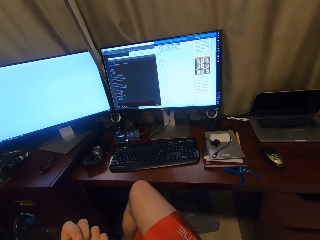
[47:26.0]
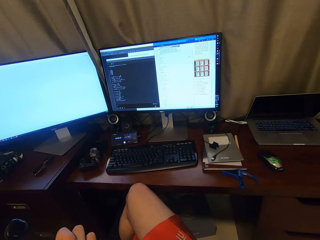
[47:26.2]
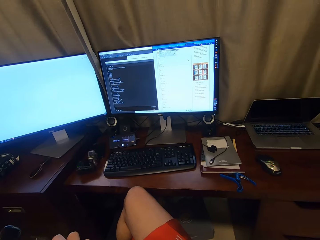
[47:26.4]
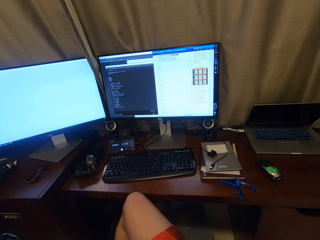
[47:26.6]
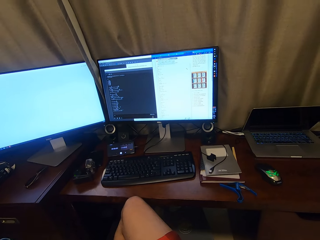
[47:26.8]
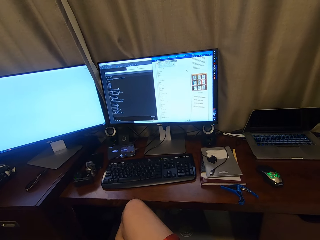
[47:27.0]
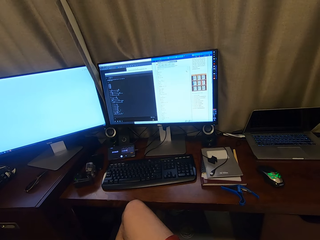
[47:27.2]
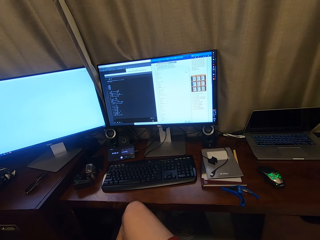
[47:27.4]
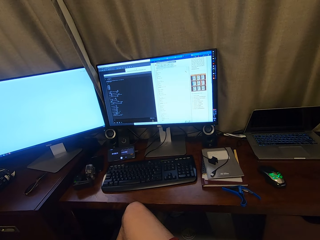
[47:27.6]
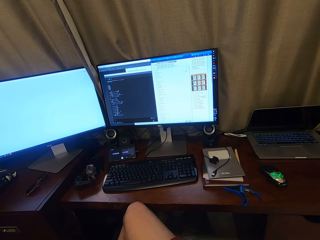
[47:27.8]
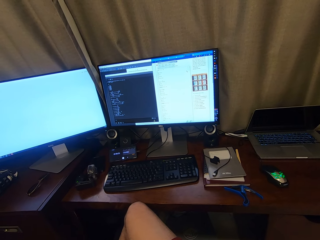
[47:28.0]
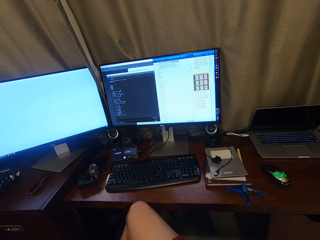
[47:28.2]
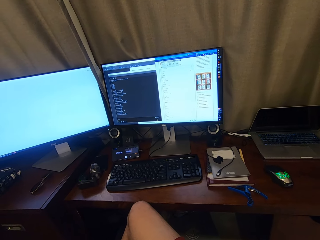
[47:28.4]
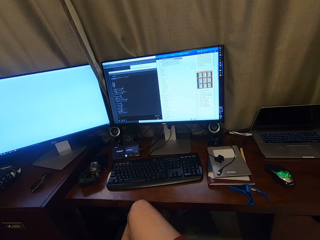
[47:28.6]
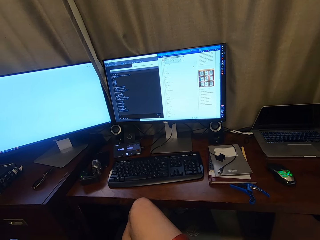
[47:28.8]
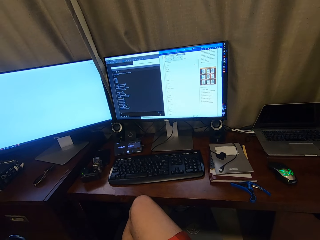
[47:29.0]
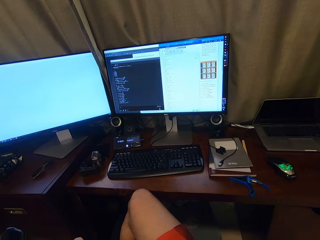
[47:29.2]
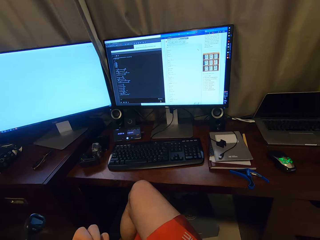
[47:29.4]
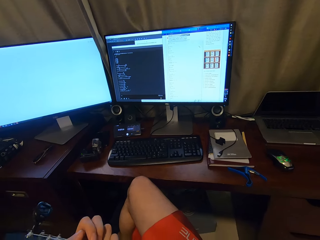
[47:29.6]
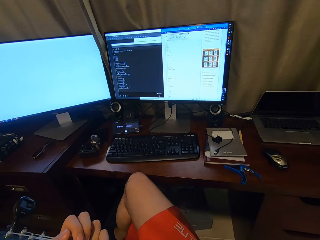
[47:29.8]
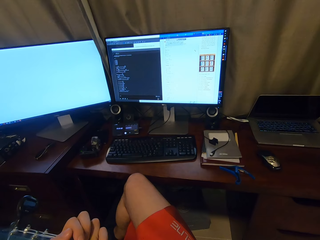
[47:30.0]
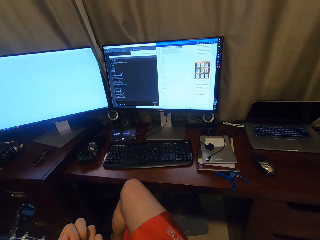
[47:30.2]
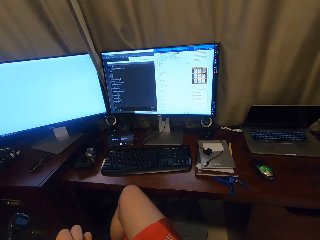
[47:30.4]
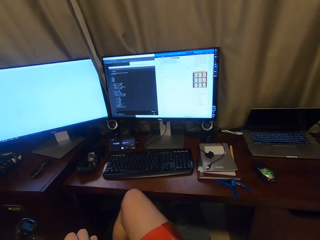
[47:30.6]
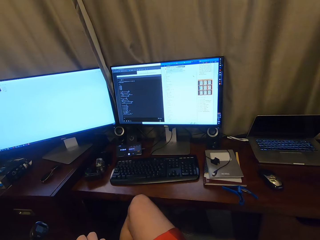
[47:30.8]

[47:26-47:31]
The camera wearer plays the guitar.

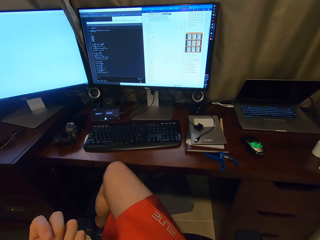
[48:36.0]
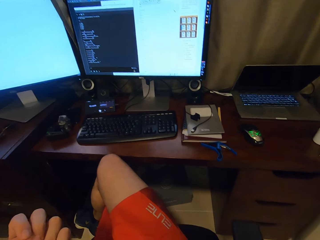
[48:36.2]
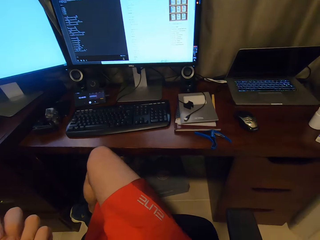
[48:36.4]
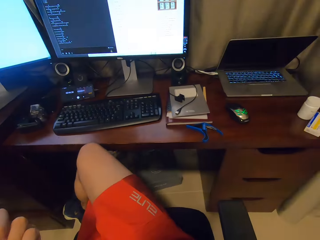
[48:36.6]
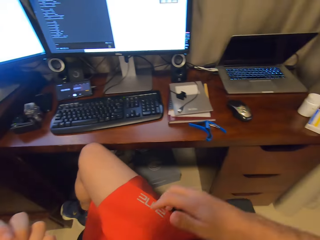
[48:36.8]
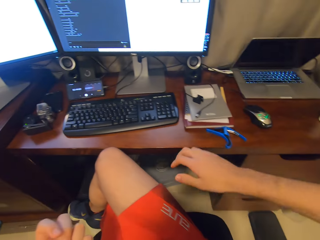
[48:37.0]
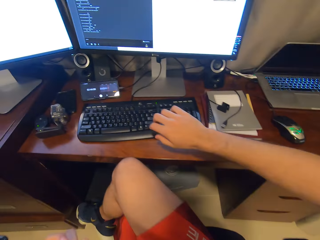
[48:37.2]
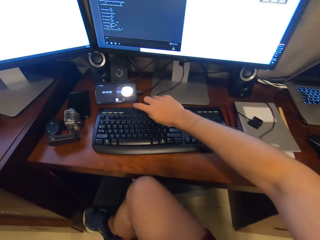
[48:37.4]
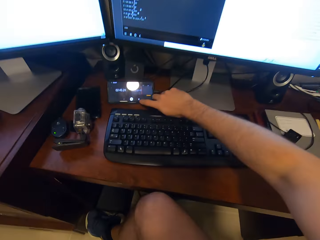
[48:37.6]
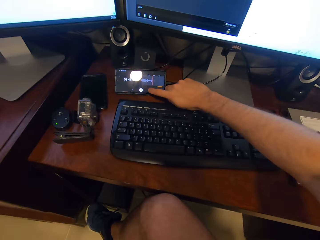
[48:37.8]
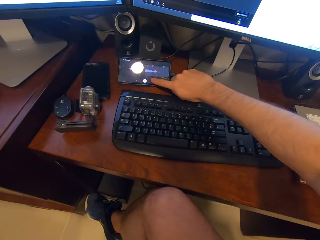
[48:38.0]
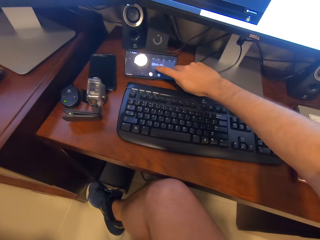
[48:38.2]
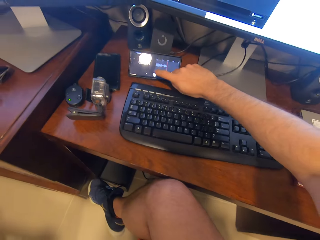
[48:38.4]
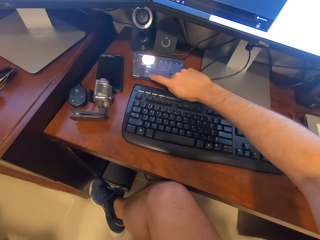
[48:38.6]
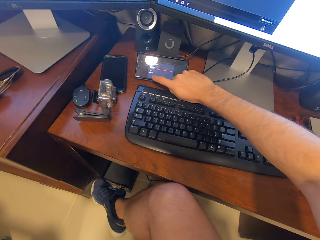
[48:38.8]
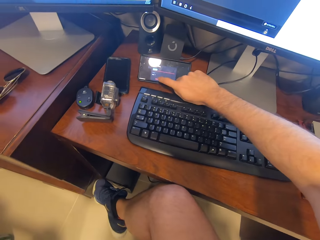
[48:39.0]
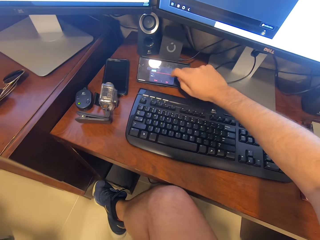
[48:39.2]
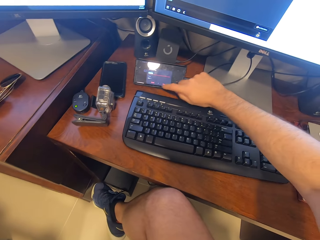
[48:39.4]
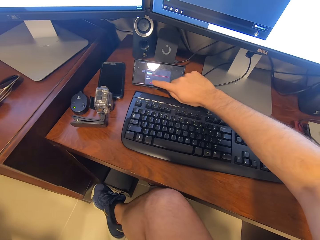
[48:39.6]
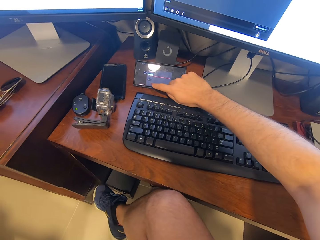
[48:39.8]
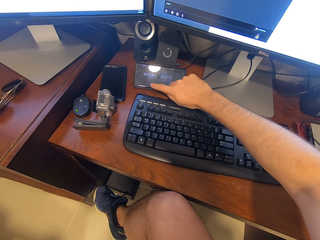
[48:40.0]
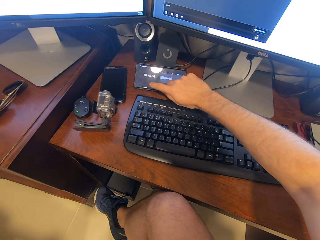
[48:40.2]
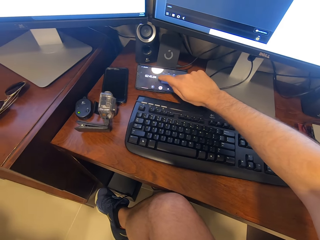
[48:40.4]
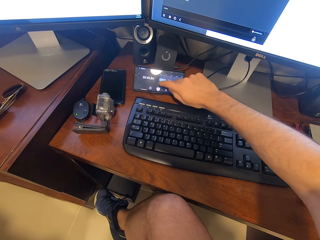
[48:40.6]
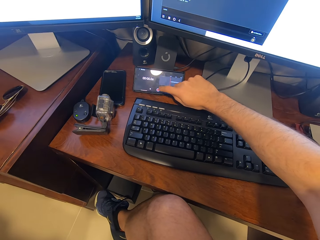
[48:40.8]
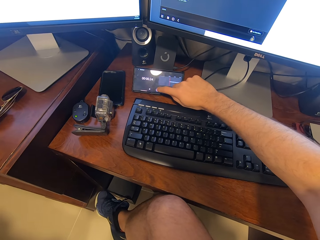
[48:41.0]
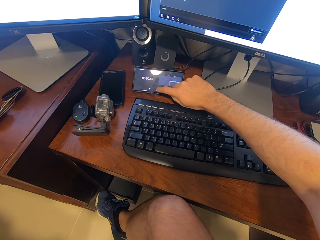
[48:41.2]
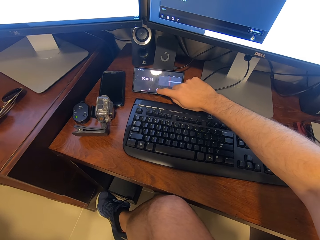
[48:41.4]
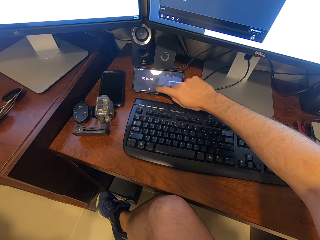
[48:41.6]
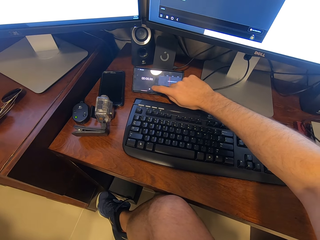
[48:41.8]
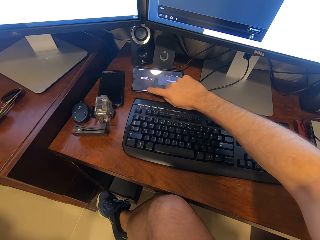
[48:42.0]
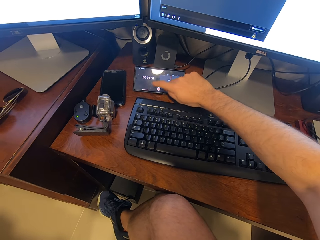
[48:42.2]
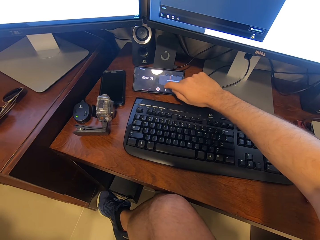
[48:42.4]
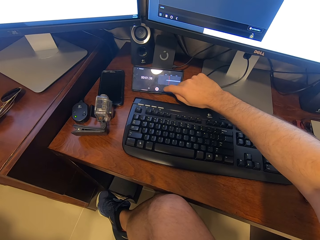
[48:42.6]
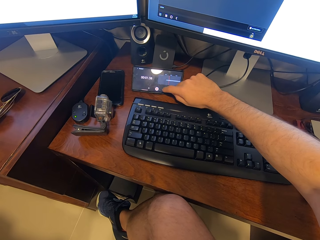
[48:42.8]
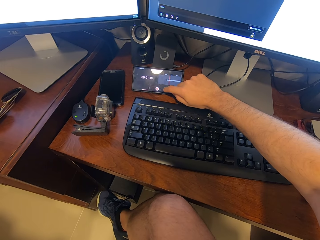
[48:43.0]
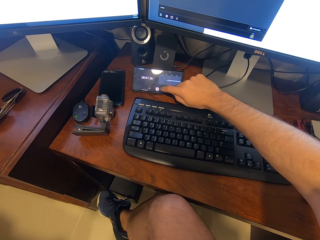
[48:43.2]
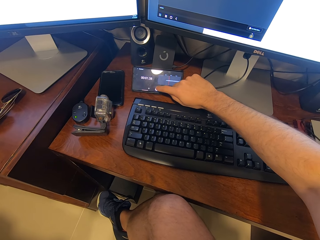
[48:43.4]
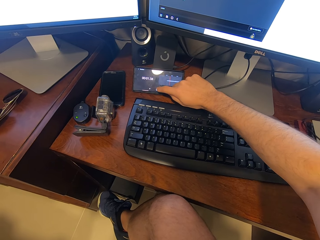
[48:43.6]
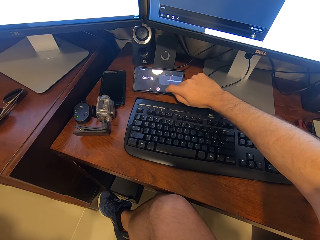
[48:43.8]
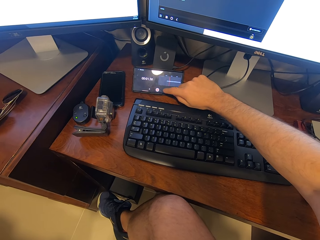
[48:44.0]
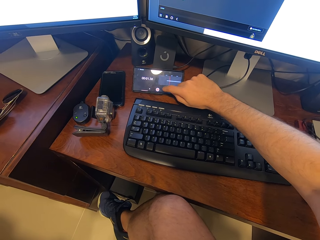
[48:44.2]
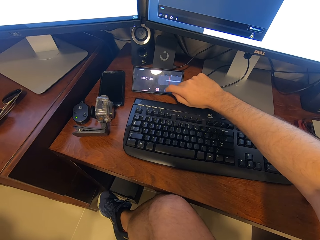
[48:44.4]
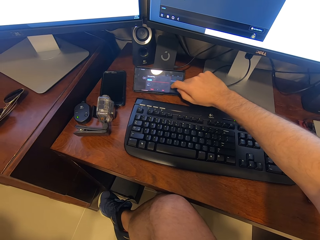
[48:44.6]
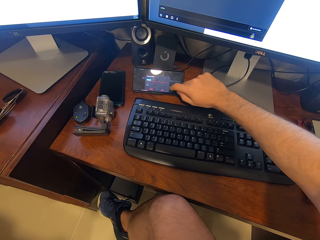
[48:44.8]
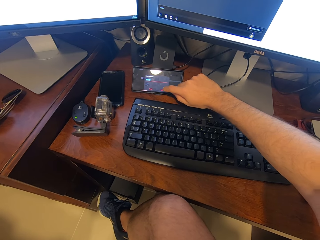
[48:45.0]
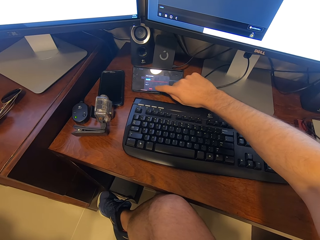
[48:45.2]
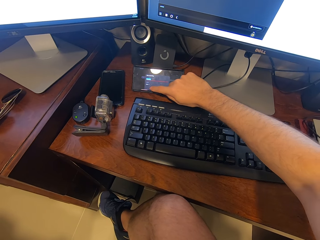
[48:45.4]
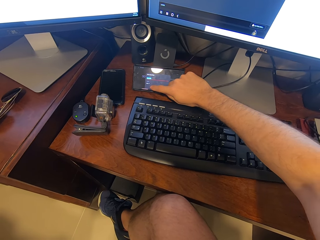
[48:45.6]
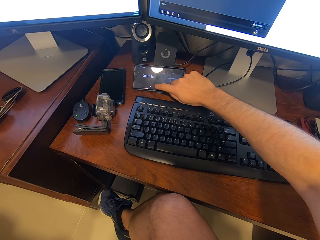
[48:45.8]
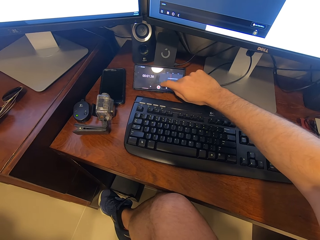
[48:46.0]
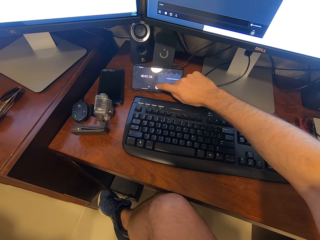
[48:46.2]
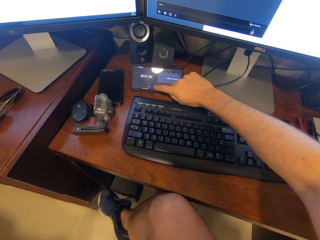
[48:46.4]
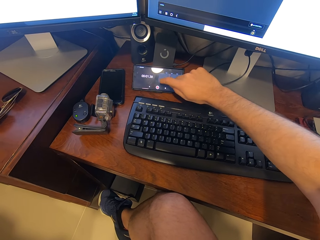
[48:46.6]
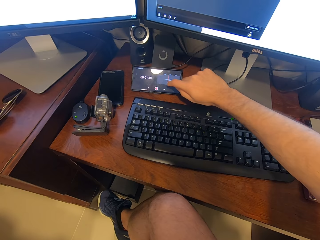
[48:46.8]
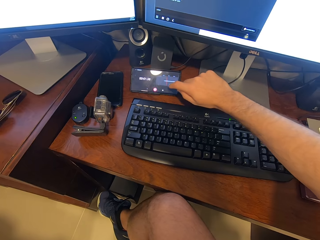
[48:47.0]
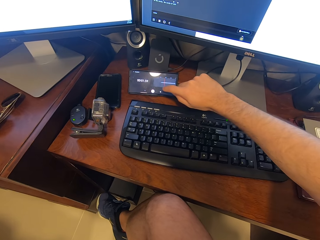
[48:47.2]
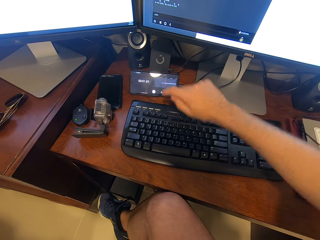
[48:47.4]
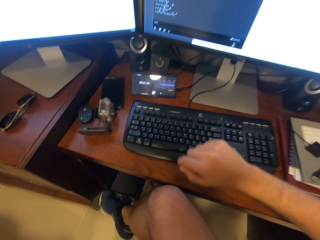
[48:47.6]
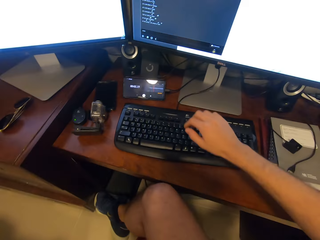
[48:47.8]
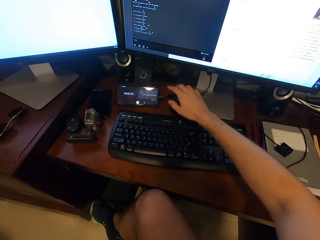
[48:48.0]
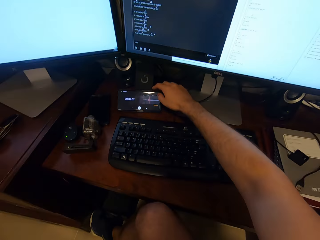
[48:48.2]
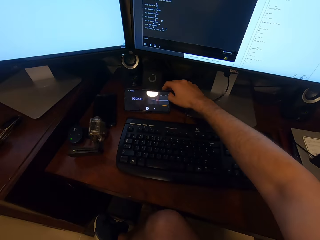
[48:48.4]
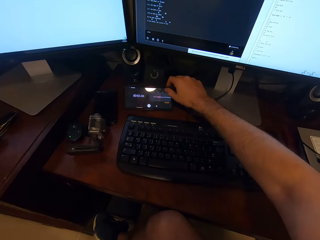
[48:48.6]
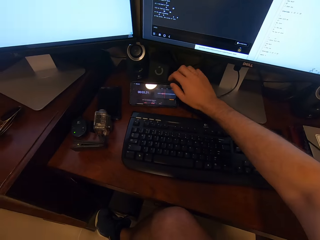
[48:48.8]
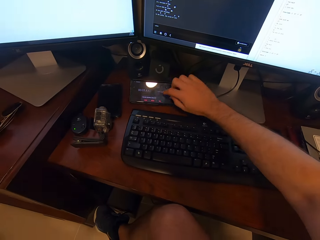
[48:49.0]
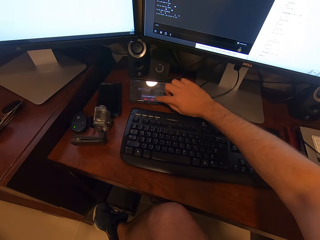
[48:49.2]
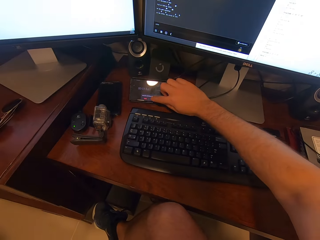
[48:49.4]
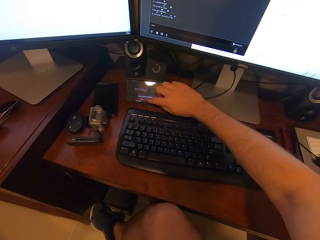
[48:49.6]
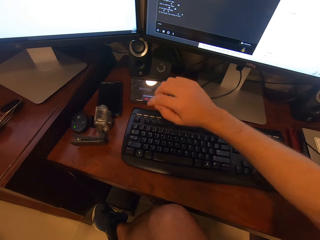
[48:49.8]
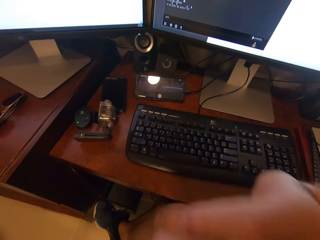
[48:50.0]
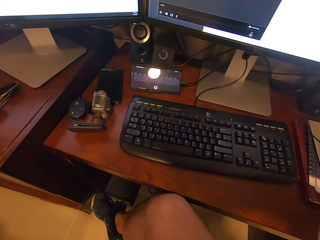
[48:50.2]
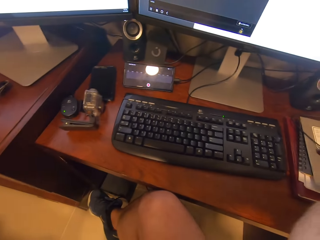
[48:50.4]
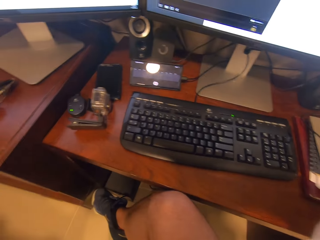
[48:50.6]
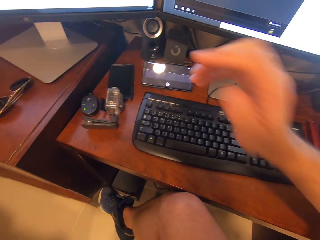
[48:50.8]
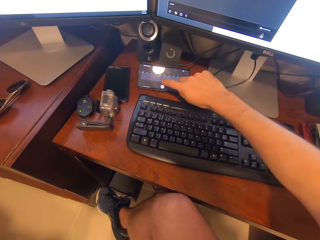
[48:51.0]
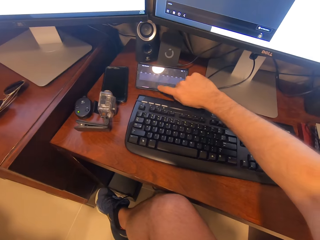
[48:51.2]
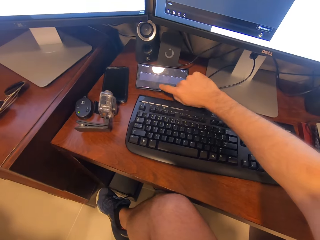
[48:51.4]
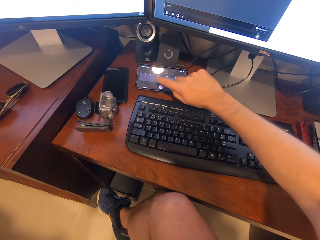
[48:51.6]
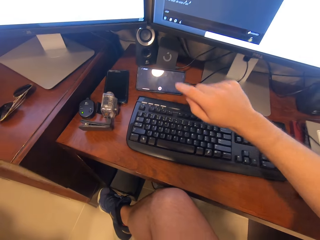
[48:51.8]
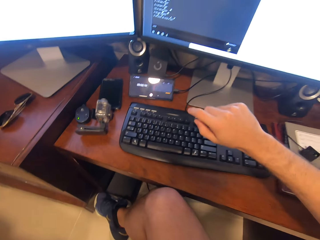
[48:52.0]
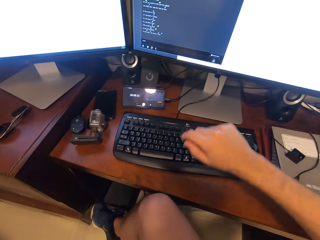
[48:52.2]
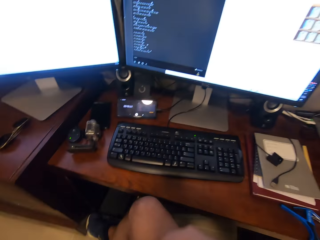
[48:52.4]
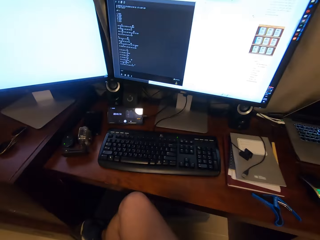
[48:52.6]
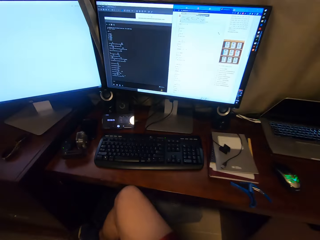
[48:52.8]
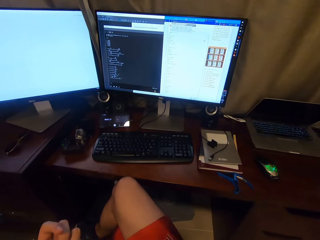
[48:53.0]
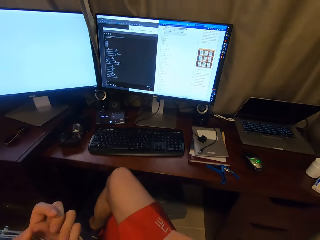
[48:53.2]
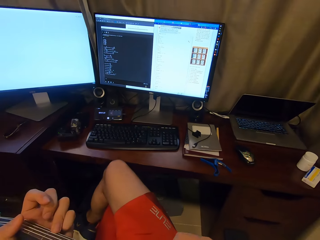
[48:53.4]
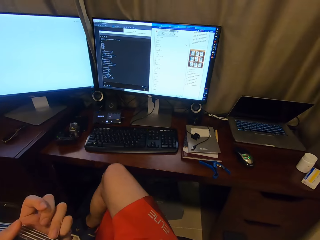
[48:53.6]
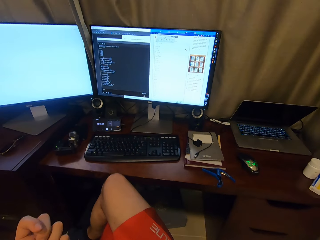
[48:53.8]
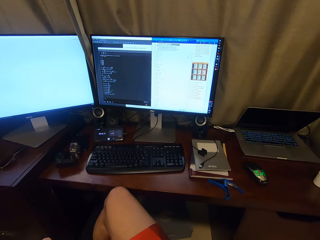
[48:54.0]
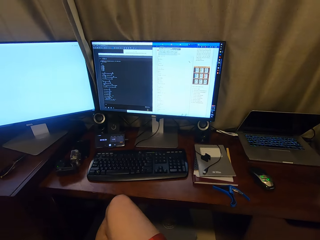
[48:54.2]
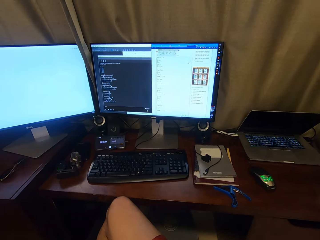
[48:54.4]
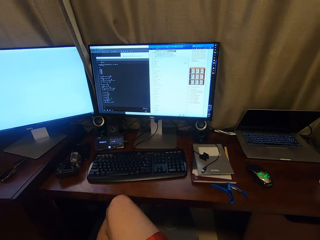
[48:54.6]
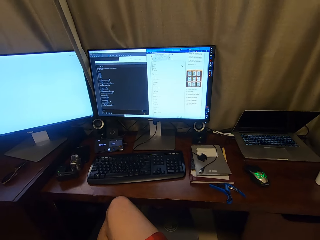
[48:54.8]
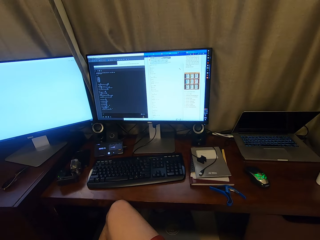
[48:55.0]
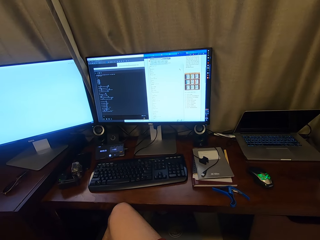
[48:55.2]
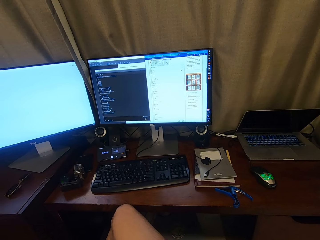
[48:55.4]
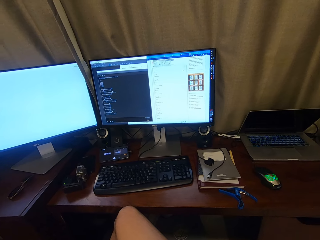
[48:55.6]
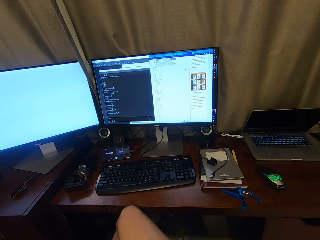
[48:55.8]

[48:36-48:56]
The camera wearer touches the phone screen. They raise a hand. They touch the phone. They hold the guitar. They play the guitar.
